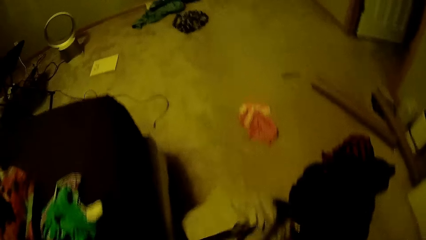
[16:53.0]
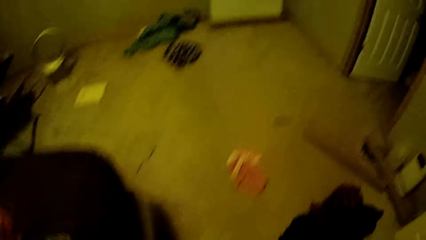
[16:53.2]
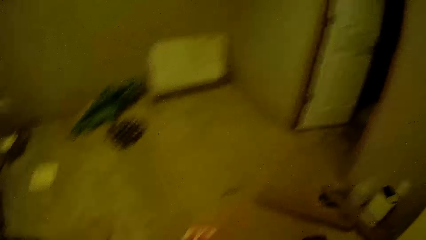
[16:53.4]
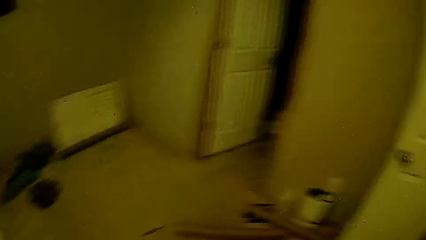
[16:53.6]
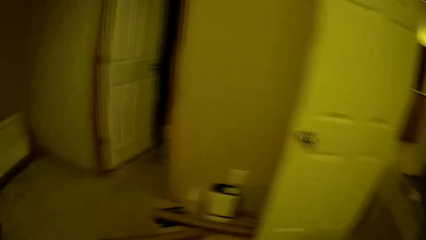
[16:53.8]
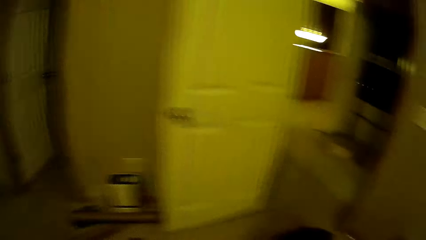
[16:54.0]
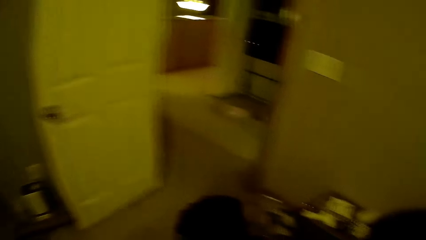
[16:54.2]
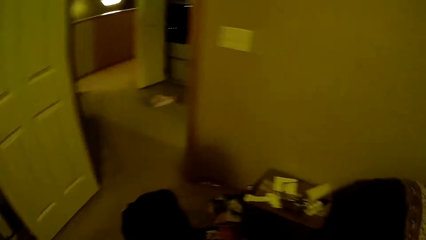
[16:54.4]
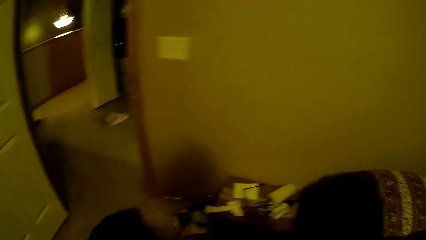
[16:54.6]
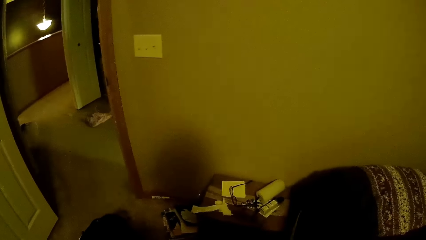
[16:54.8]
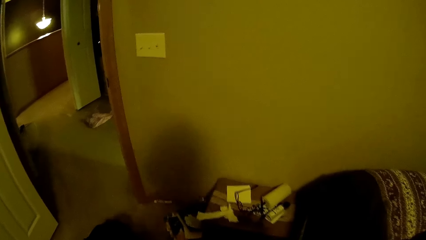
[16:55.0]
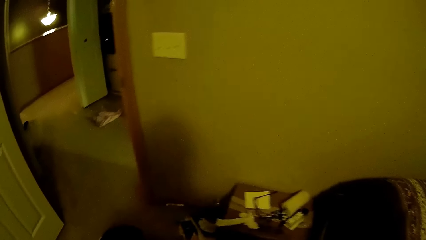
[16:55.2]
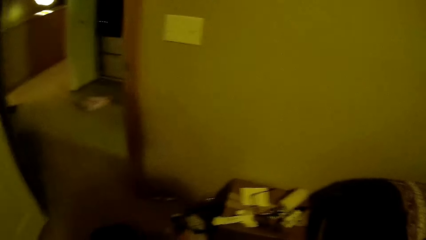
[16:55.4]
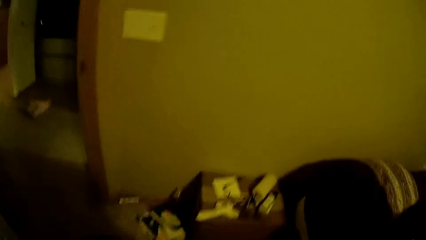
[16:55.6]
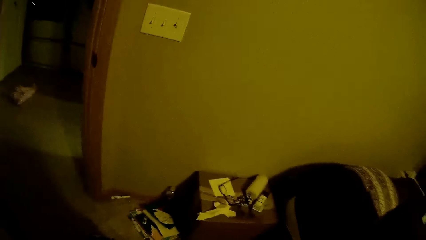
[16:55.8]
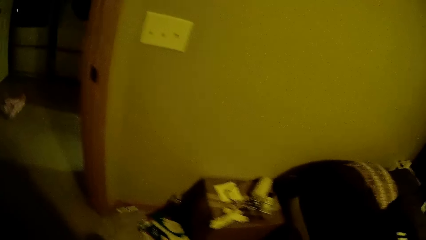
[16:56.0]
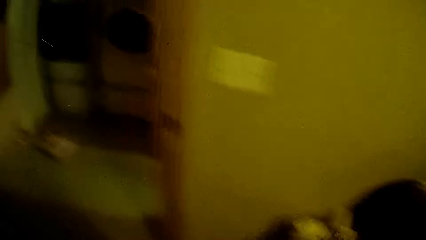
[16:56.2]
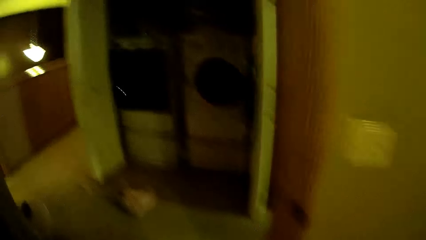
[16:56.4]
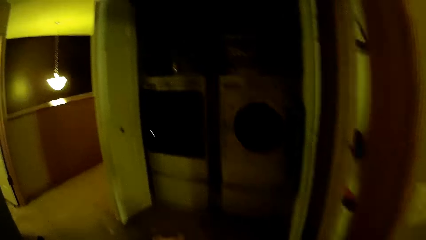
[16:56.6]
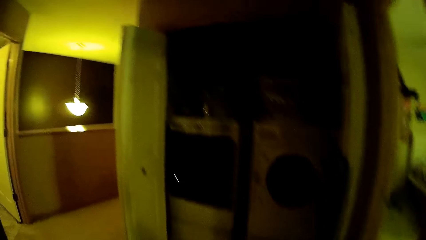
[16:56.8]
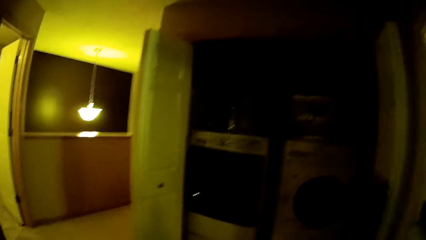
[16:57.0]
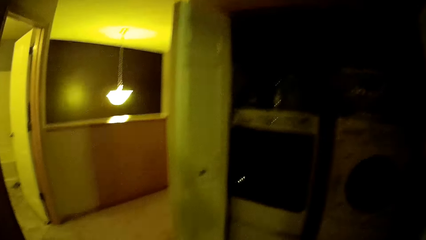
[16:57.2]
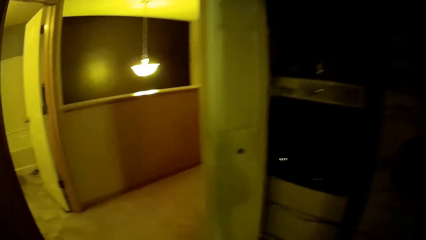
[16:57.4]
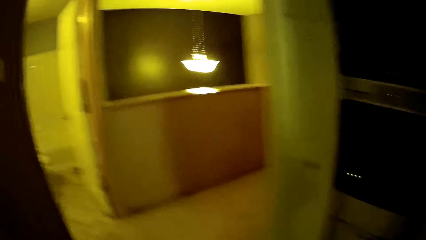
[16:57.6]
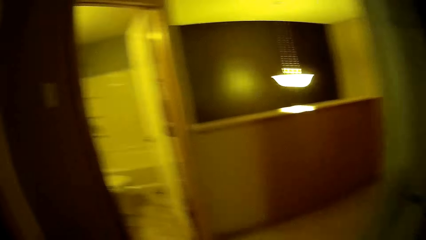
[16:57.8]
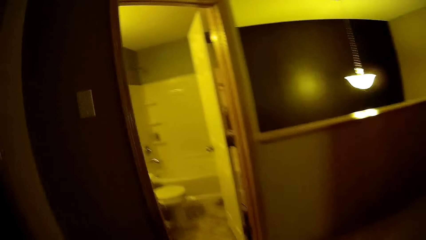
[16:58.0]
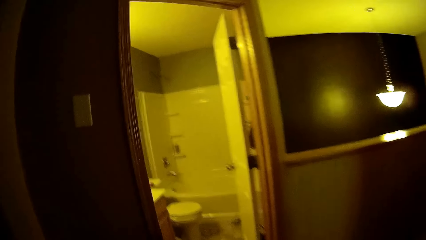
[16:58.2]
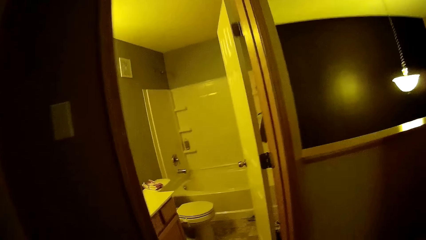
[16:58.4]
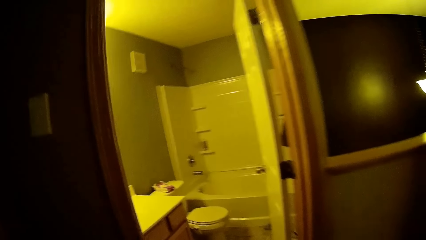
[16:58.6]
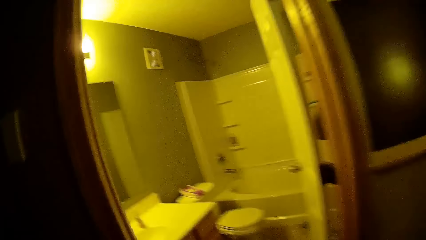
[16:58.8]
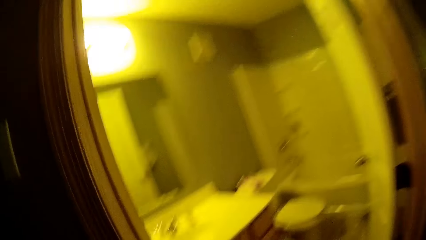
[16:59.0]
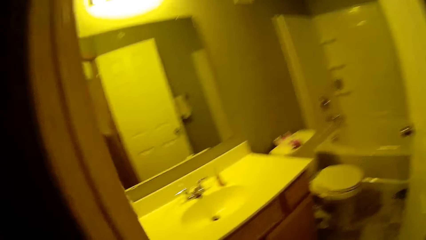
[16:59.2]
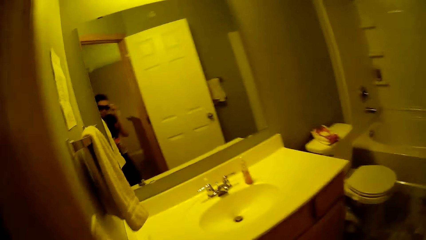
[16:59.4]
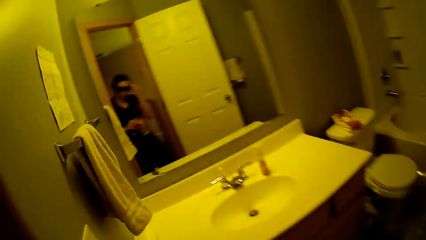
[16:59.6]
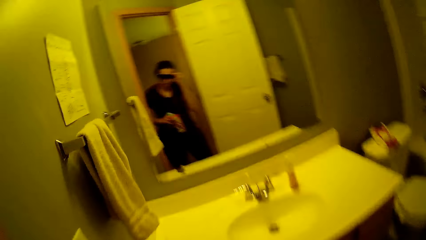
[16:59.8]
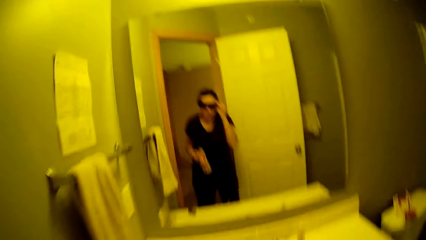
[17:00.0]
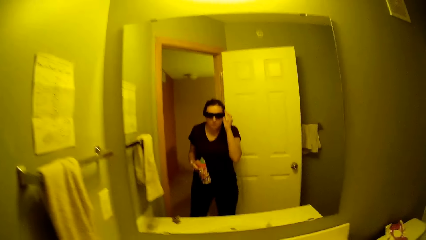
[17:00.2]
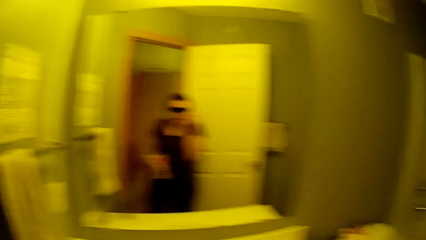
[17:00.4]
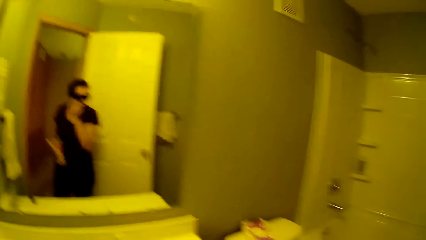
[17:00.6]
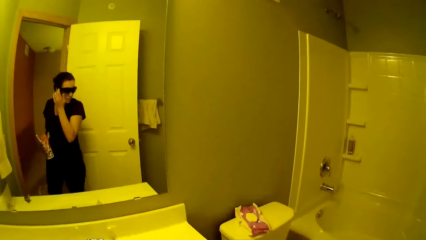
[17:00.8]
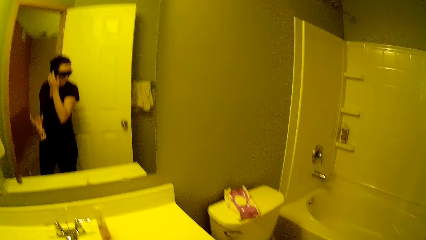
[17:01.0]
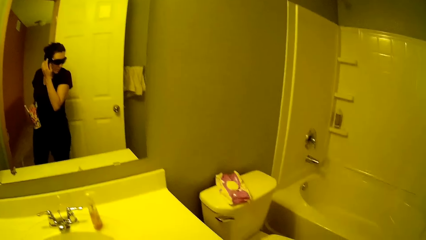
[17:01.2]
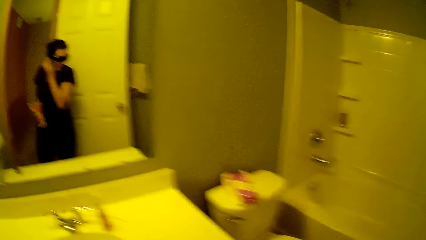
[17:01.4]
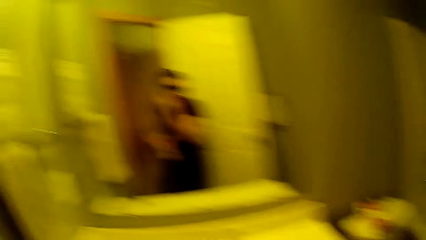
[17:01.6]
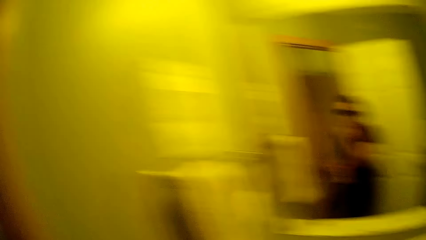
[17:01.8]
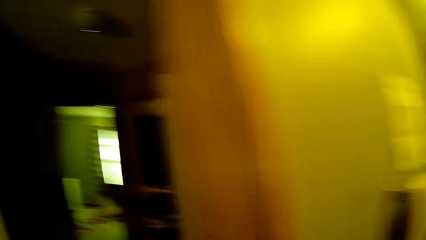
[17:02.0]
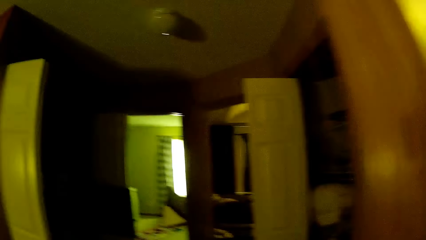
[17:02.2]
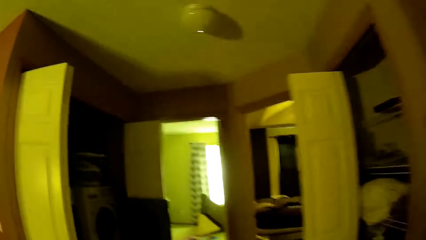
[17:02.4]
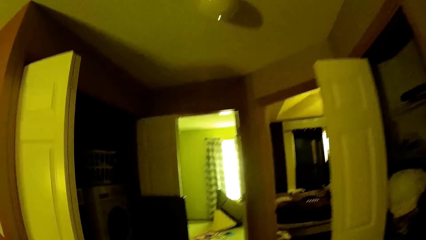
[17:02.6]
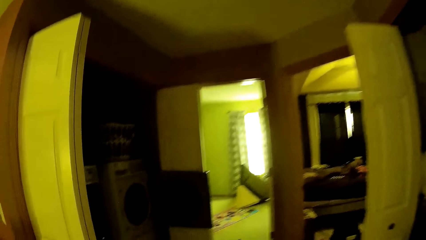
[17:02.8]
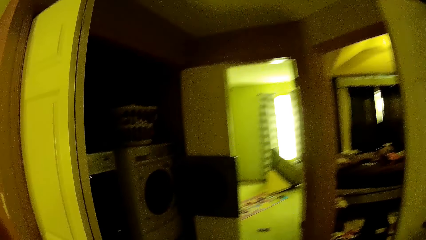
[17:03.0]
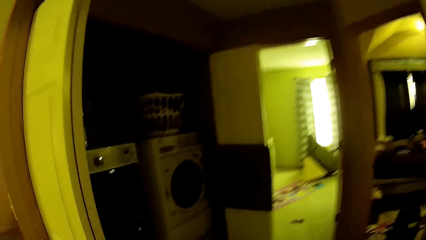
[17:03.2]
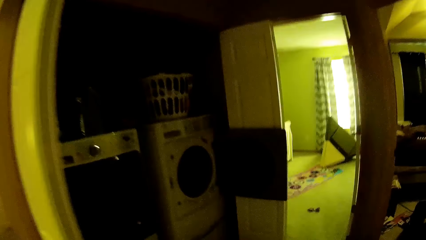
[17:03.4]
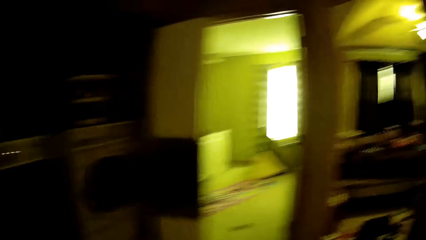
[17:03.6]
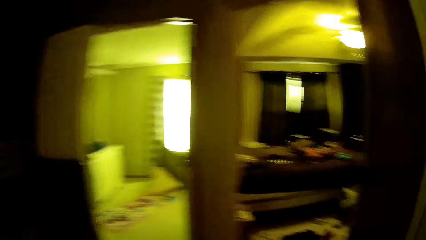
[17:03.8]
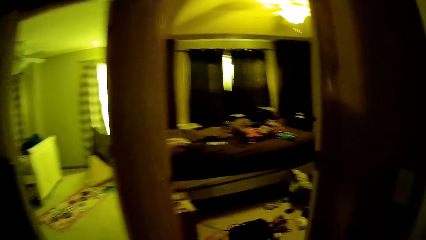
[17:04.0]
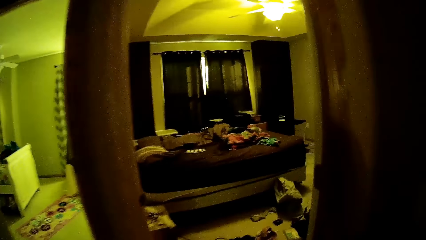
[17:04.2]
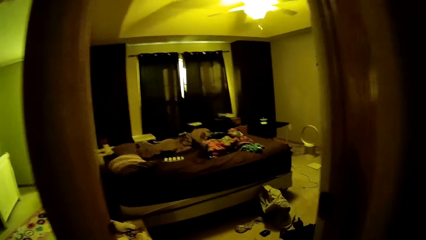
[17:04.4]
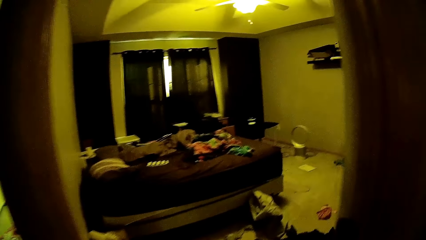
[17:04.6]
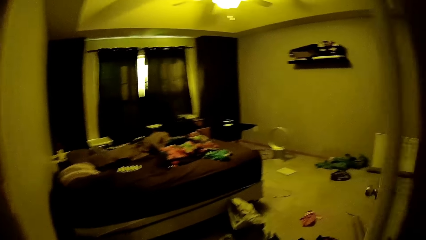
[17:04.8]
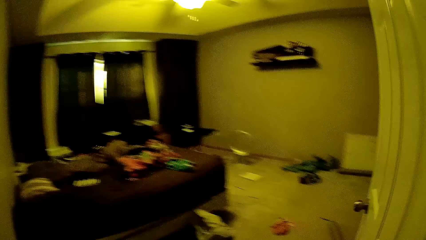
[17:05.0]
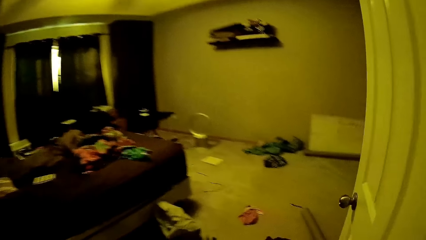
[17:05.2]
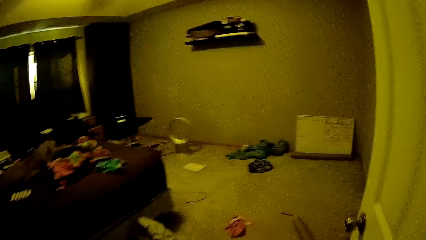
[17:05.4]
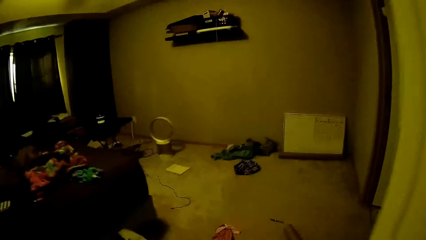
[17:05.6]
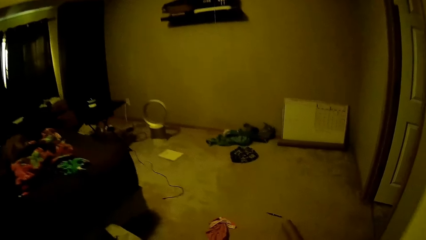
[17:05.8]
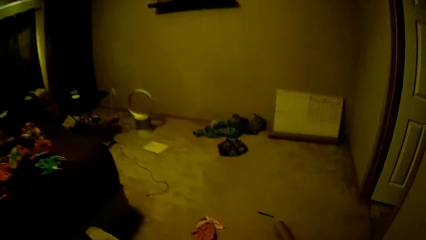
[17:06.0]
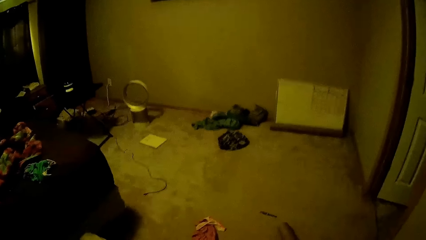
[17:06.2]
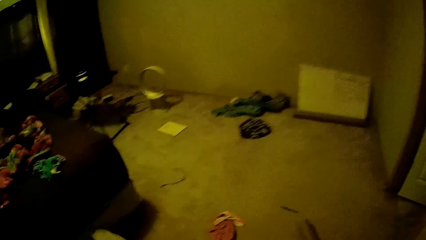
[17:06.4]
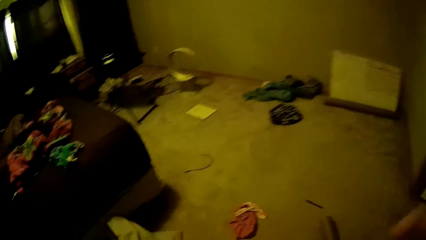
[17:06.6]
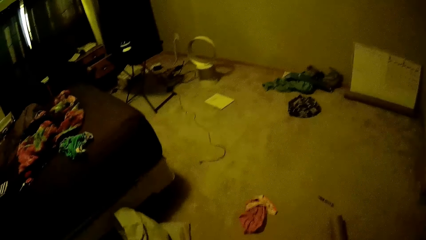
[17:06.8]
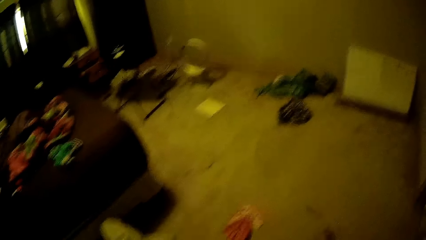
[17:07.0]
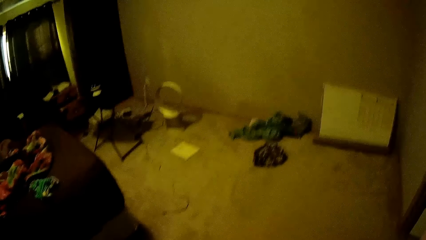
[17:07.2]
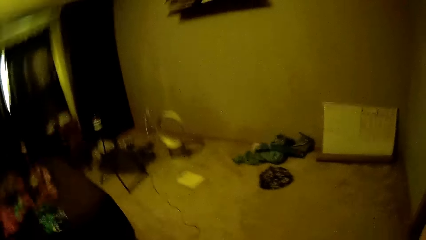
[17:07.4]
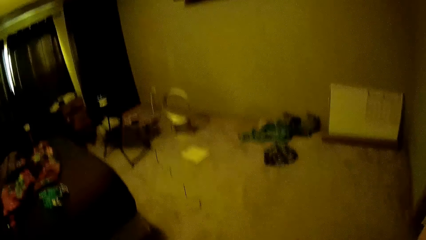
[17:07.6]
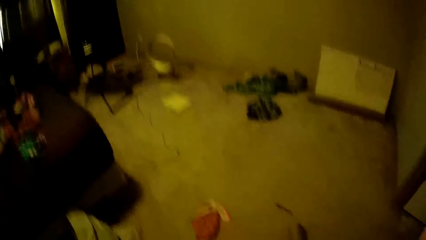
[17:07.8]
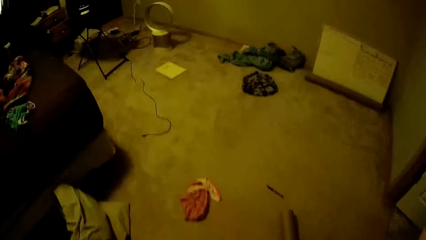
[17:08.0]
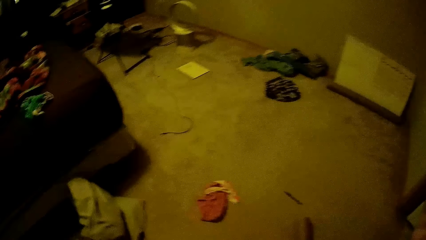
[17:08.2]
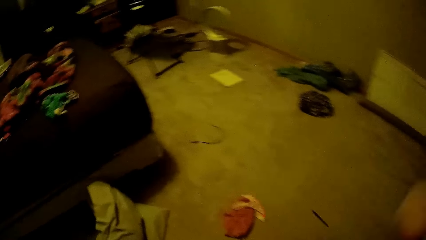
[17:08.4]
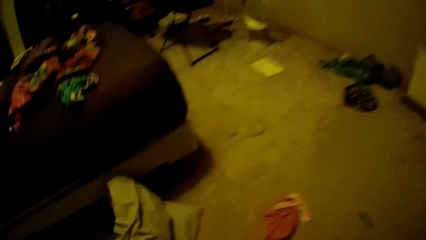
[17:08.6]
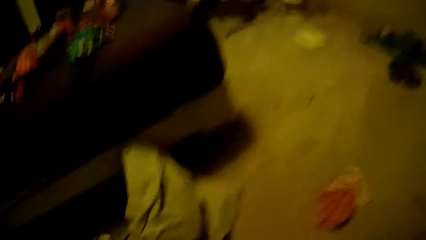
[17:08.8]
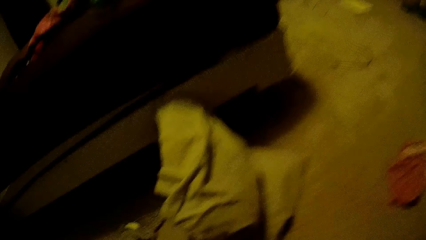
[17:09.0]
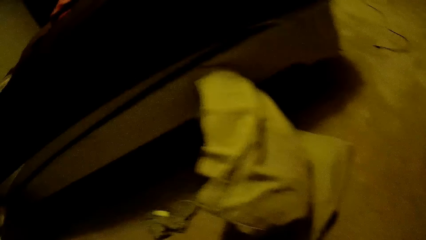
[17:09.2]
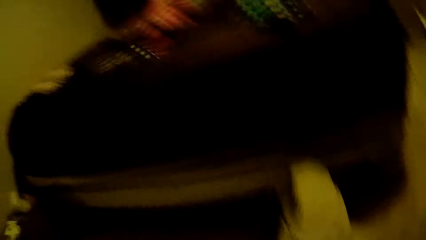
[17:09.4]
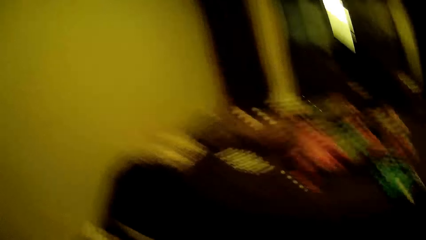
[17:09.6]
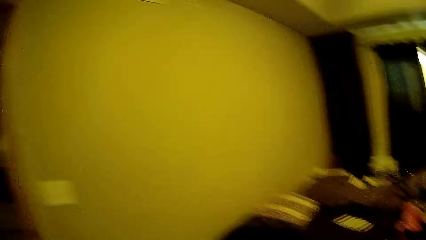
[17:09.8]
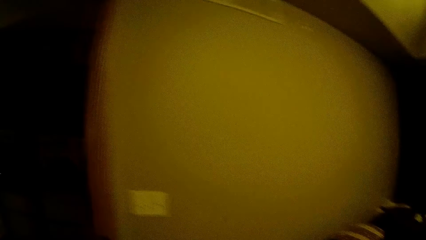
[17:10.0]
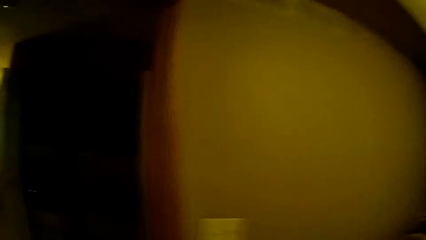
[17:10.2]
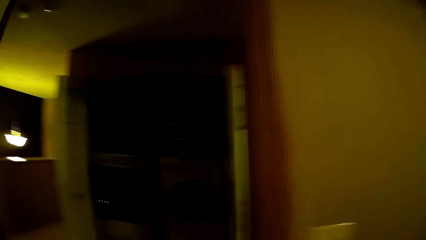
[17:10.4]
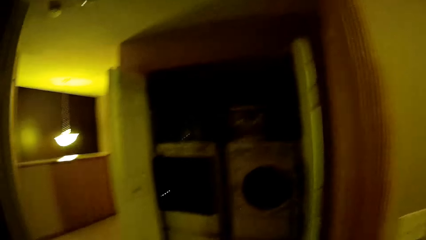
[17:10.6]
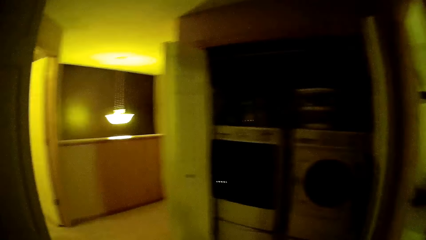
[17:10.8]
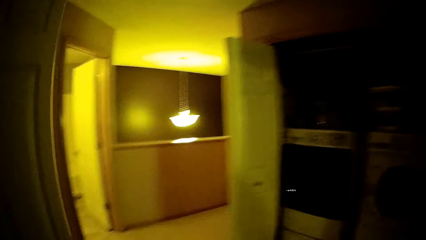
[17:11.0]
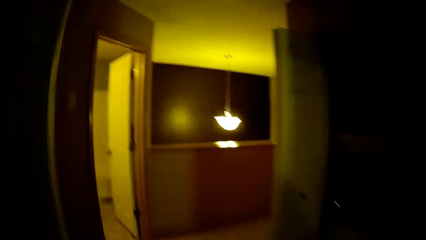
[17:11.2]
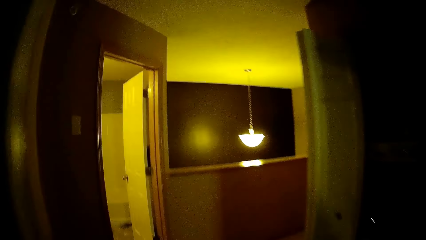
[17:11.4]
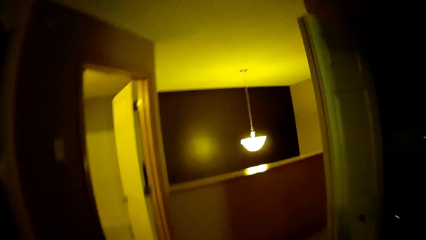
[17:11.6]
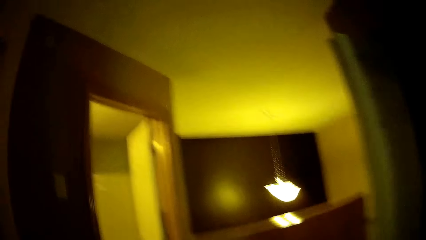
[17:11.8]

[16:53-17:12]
The camera wearer walks out of the other bedroom. She moves around. She walks into the bathroom. She touches a pair of glasses on her face with her right hand. A person walks in the bathroom. The camera wearer stares around. She walks out of the bathroom. She walks into the other bedroom. She walks around the house. She walks out of the other bedroom.
